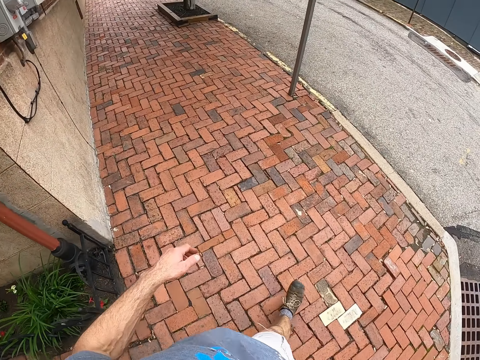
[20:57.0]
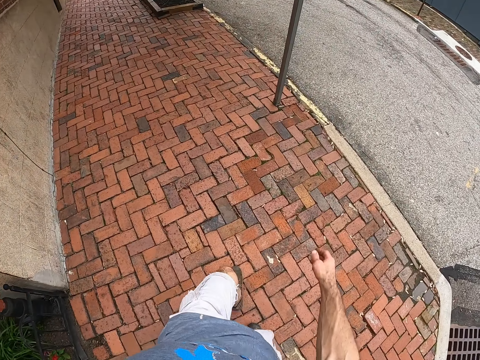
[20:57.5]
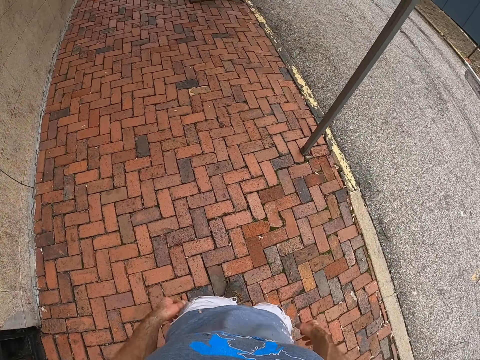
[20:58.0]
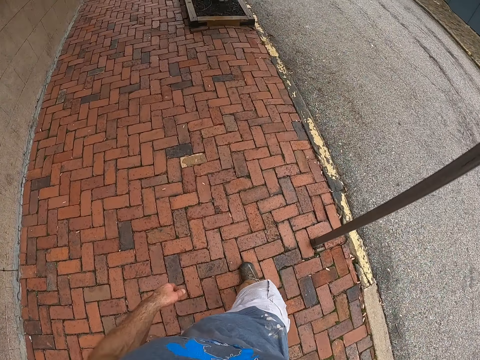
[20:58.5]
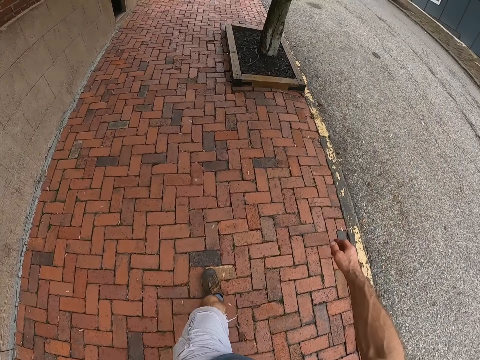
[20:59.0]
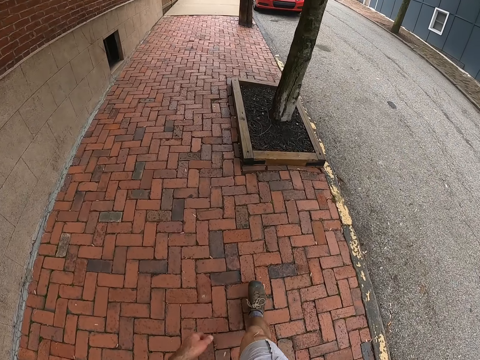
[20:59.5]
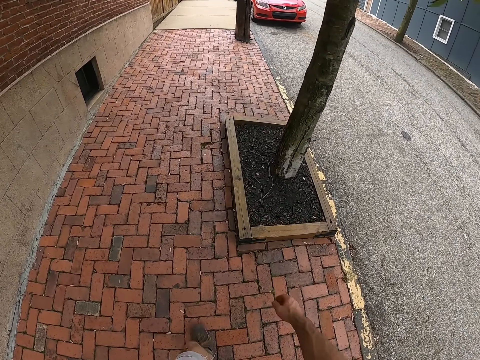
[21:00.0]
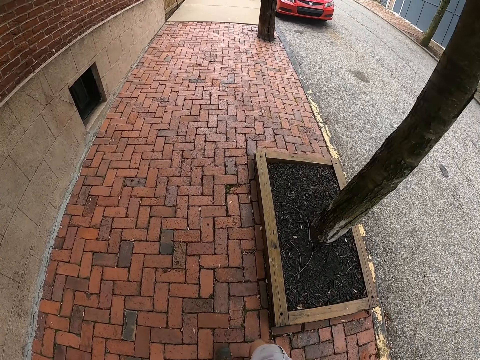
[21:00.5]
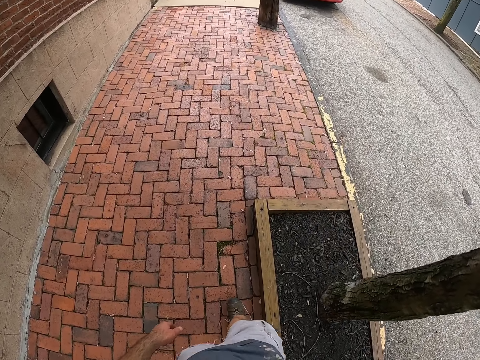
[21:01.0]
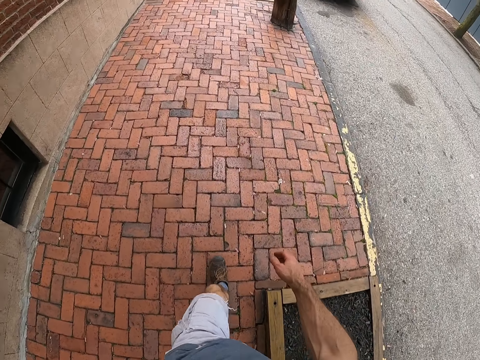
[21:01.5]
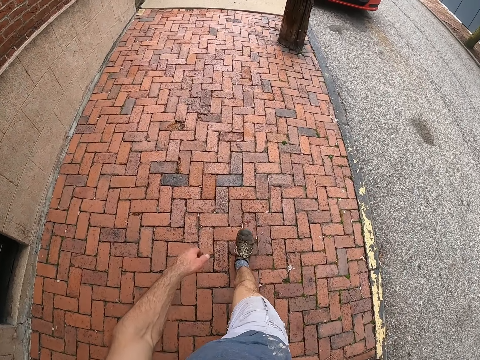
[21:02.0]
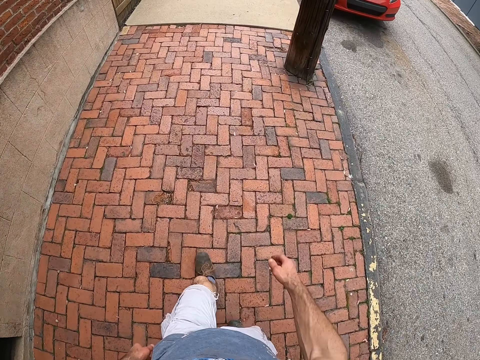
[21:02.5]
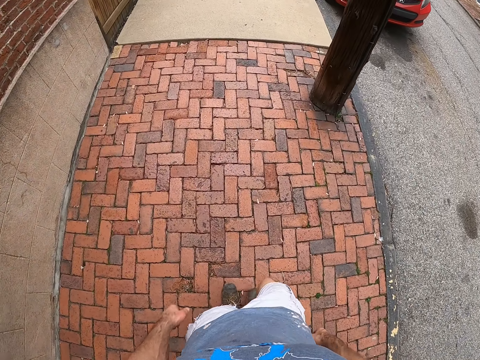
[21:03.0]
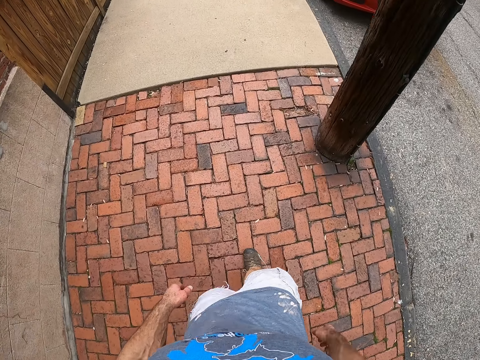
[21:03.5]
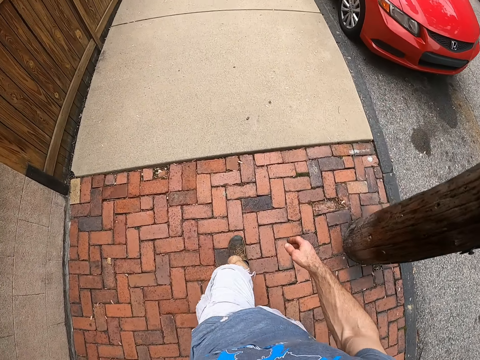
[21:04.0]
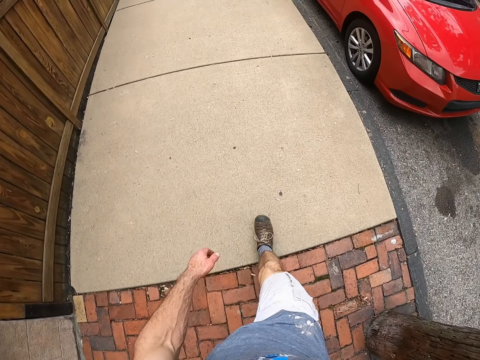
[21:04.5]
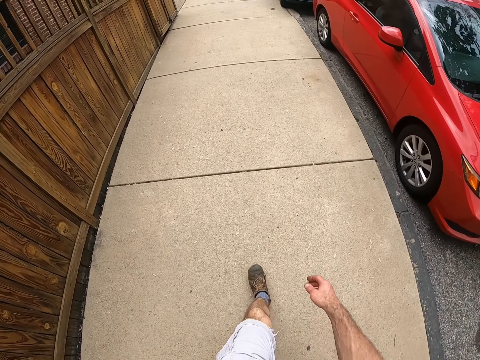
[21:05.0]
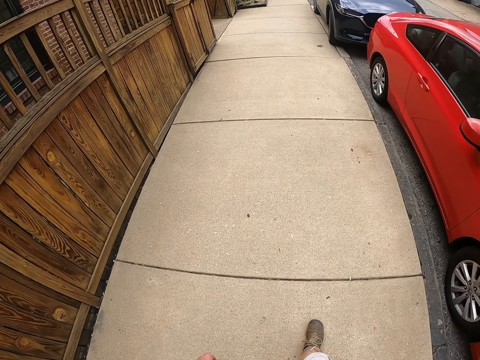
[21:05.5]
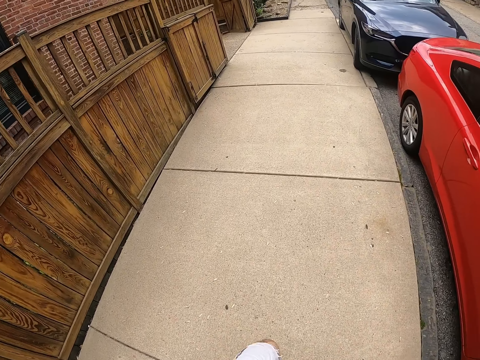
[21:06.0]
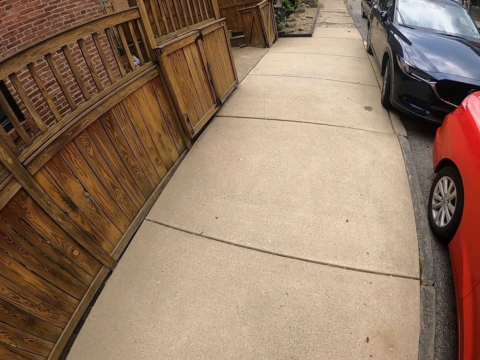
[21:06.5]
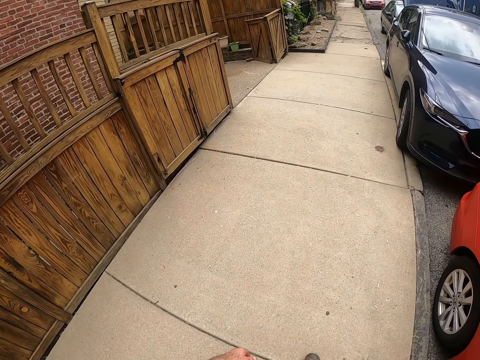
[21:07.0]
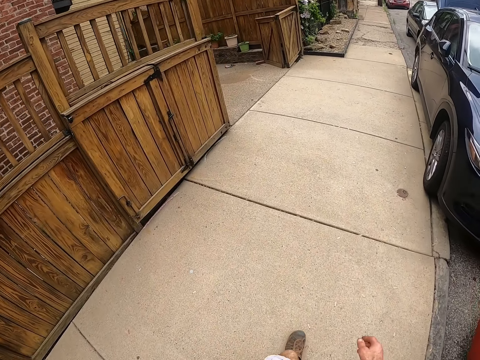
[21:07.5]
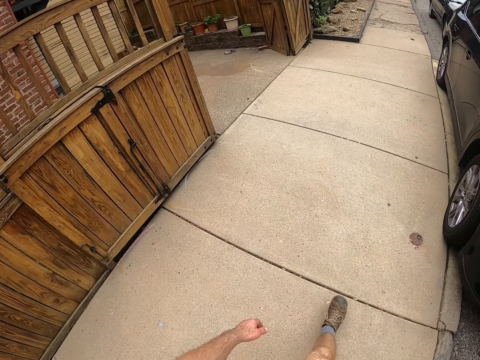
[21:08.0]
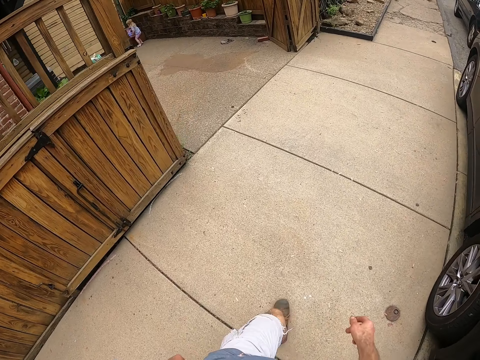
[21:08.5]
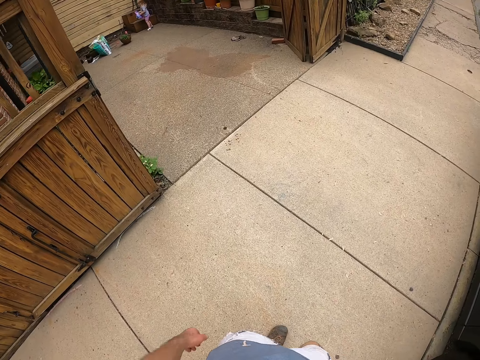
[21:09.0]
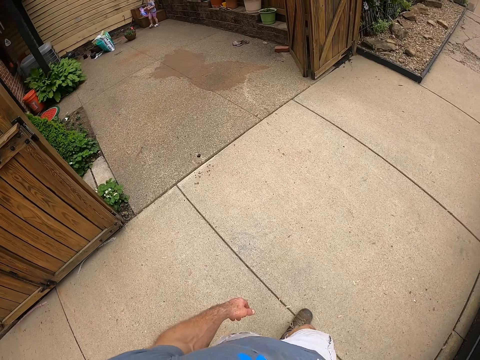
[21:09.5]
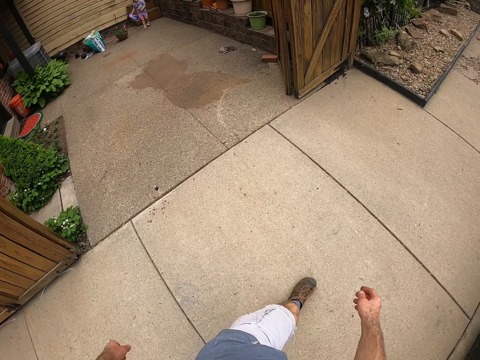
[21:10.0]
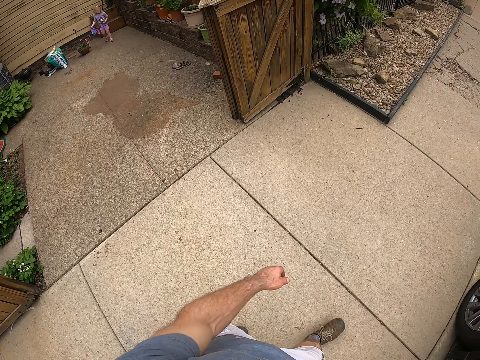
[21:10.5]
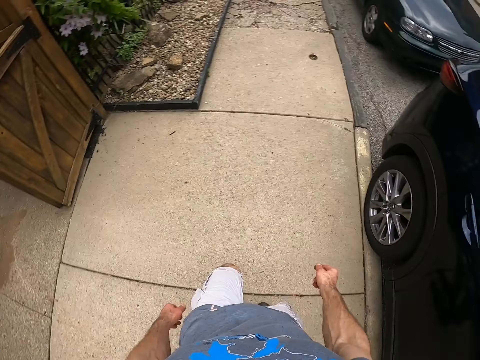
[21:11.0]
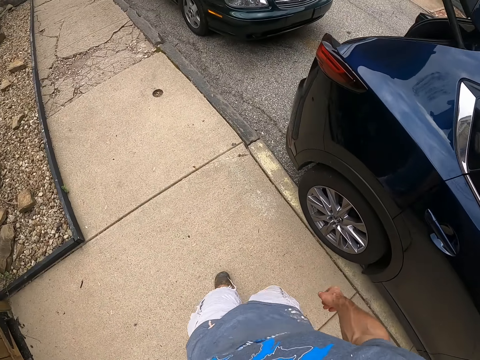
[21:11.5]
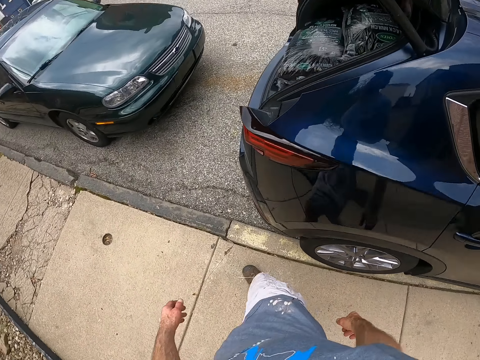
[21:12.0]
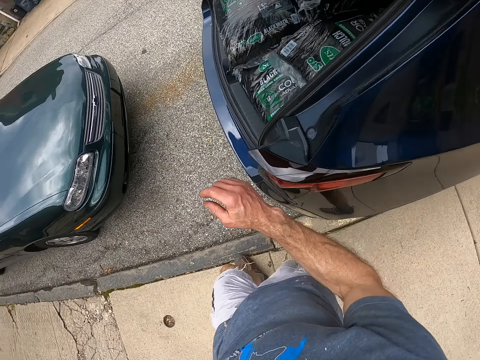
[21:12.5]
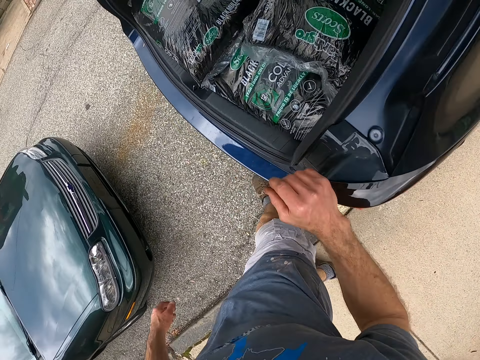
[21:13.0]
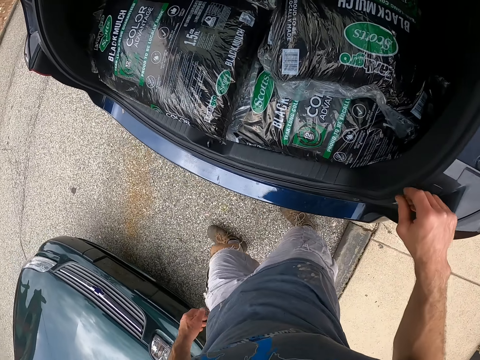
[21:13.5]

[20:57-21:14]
The camera wearer walks back to the car. A child stands close to the stairs. The child starts to walk.

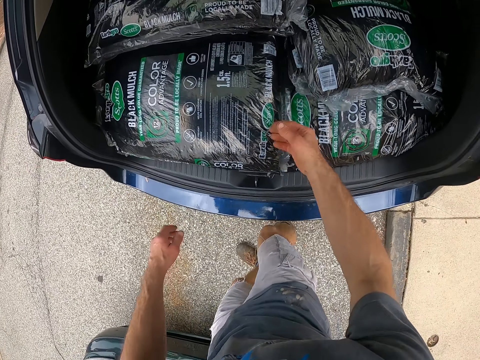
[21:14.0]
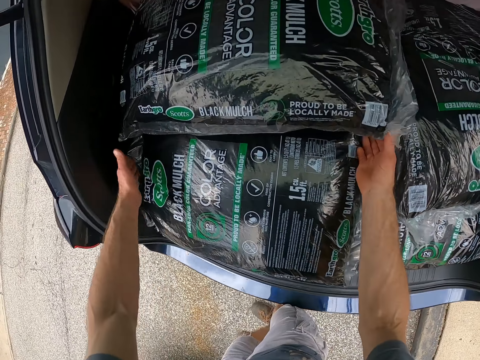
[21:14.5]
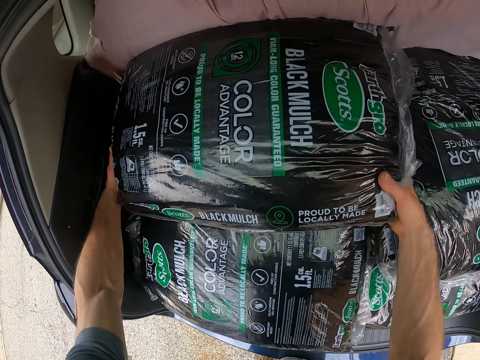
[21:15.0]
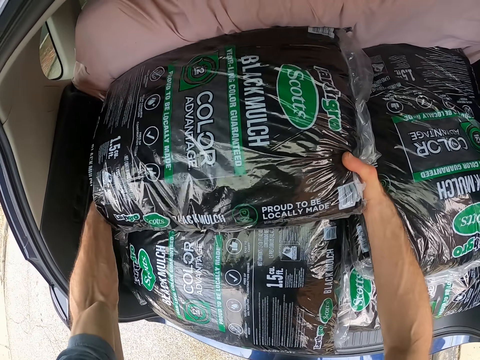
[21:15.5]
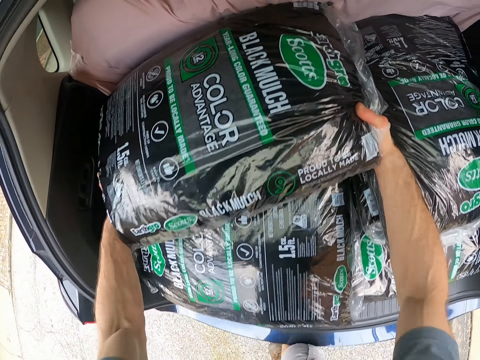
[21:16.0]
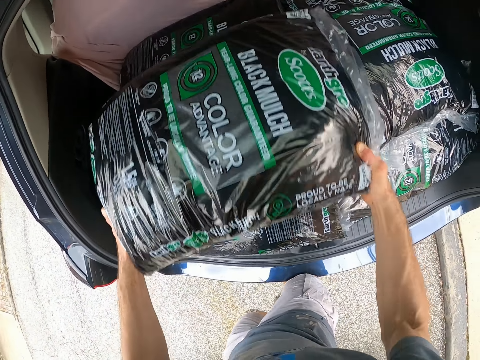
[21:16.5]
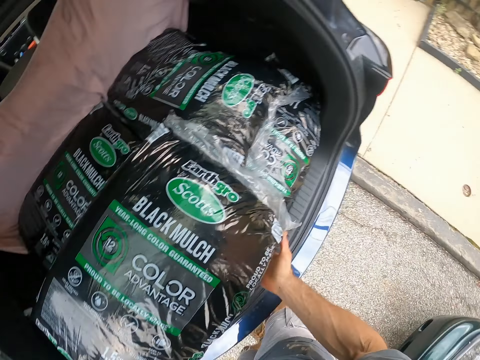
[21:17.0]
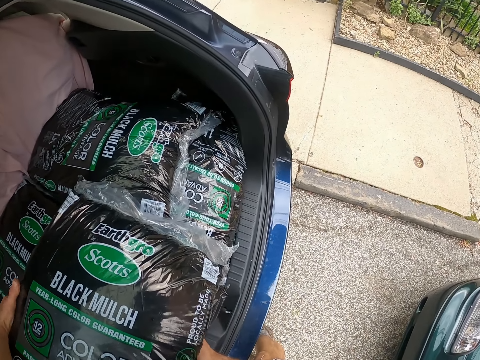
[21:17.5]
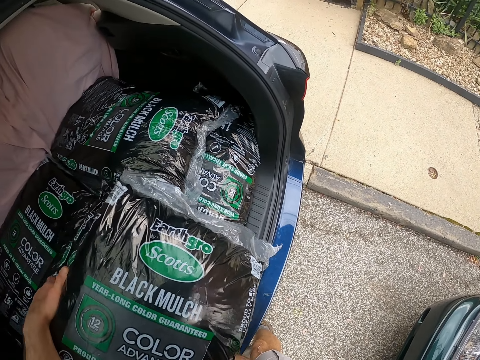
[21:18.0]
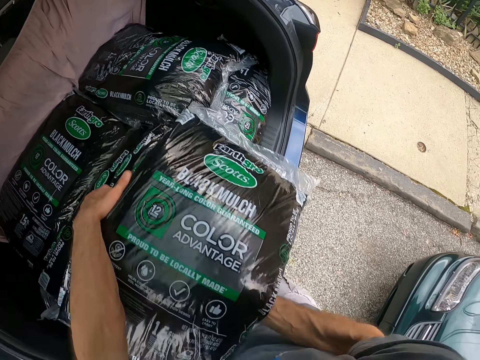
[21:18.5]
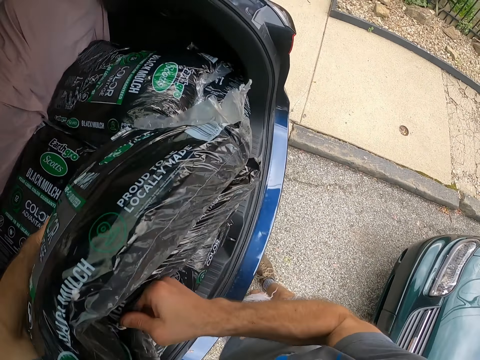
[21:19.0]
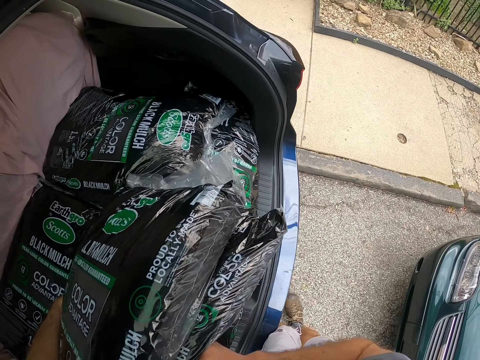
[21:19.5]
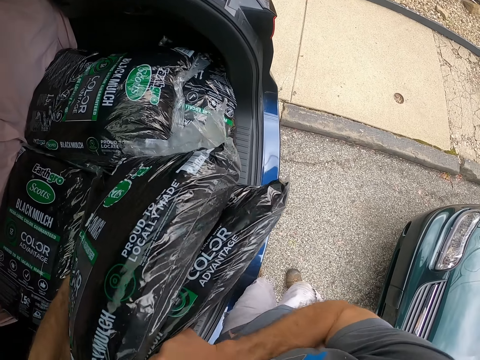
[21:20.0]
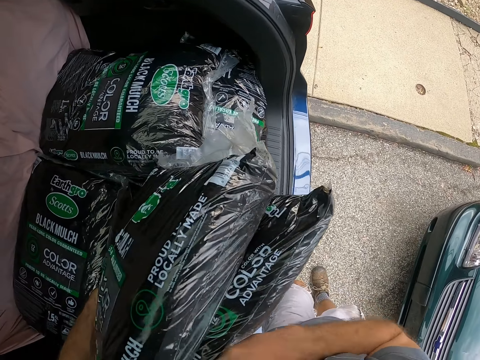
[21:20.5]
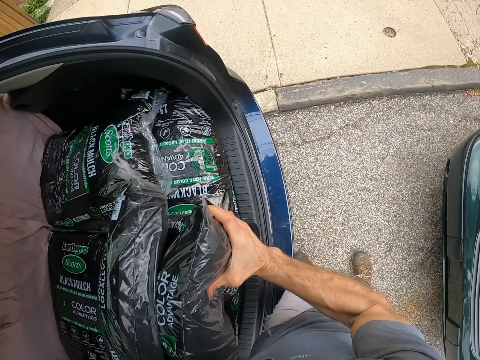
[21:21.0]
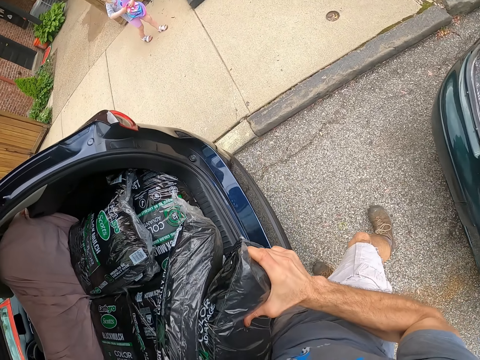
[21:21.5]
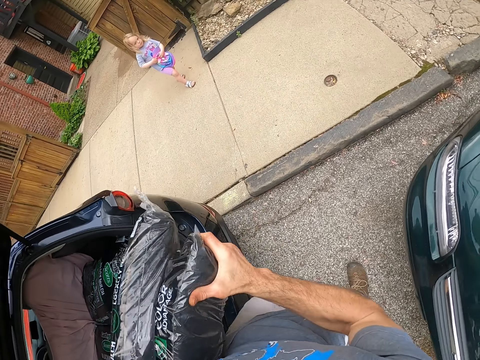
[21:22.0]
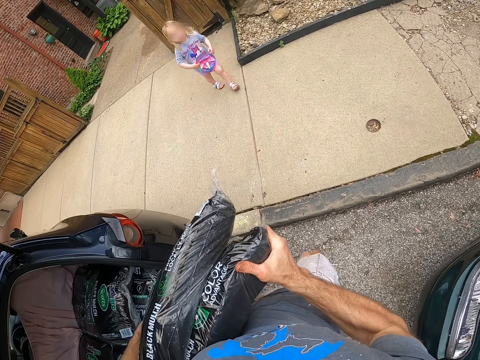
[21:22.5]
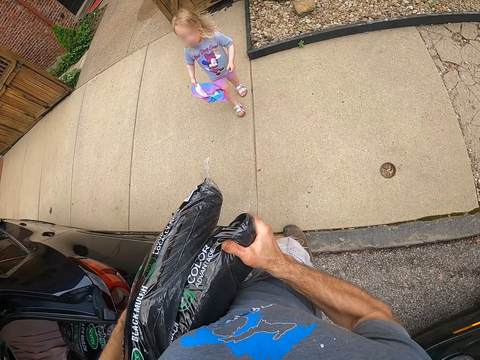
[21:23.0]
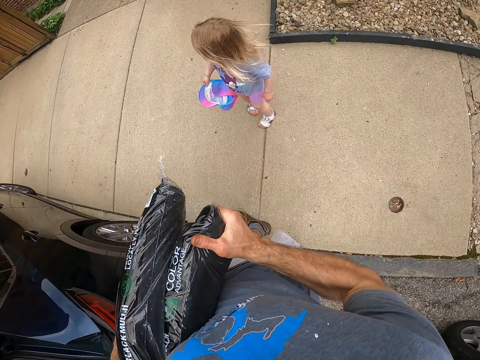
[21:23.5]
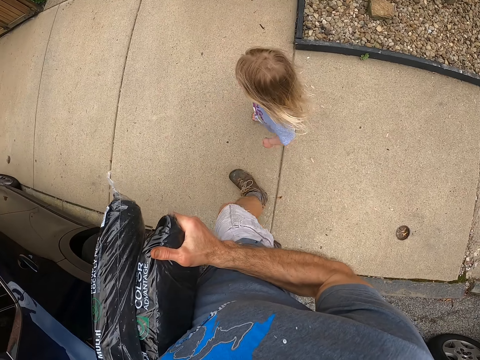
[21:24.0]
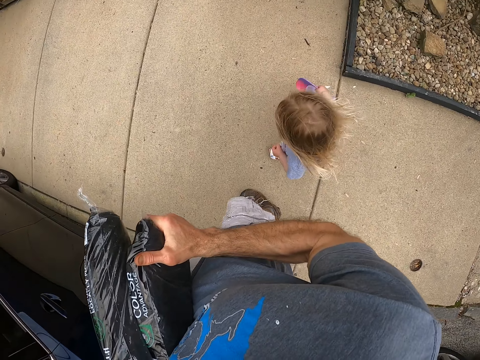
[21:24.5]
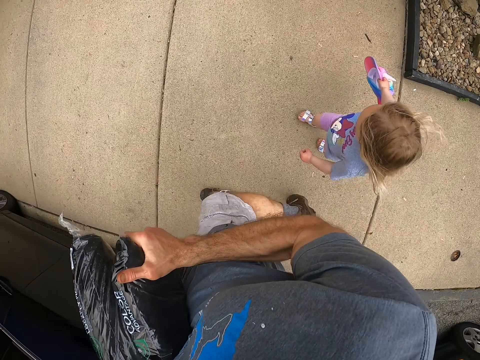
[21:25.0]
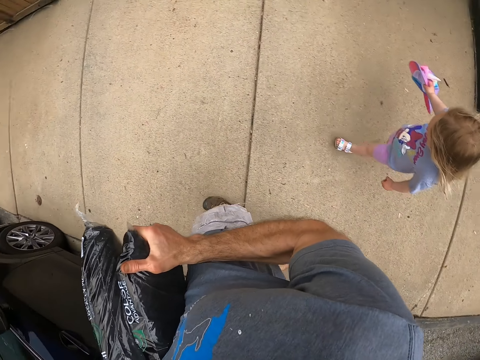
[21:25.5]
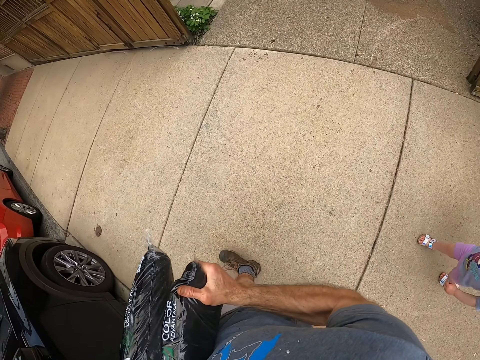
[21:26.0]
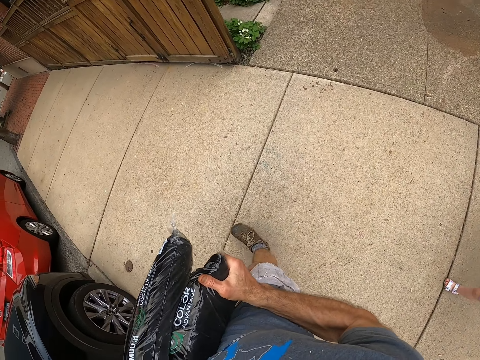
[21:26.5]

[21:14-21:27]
The camera wearer takes the manure bag. They carry the bags from the boot of the car. They walk toward the front of the house. A baby walks on the walkway along the camera wearer.
